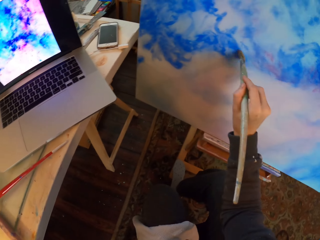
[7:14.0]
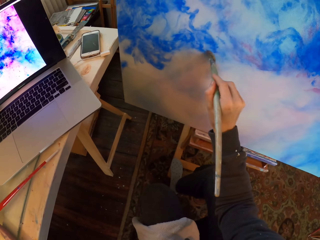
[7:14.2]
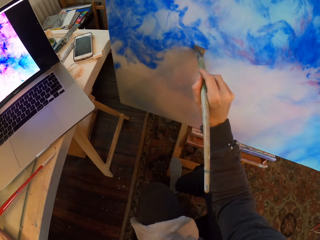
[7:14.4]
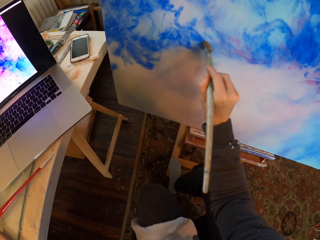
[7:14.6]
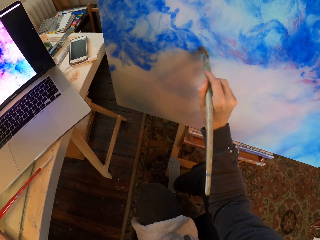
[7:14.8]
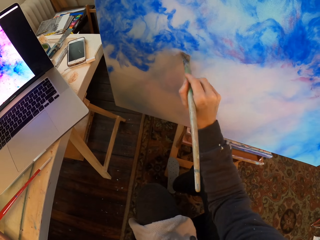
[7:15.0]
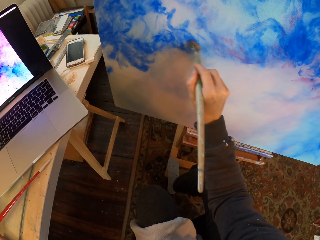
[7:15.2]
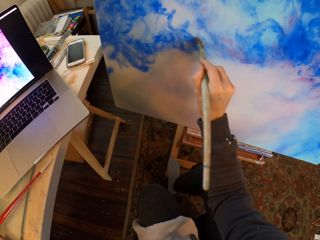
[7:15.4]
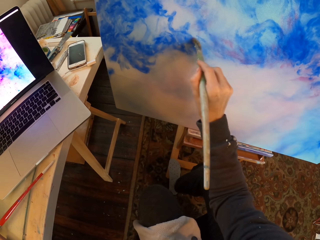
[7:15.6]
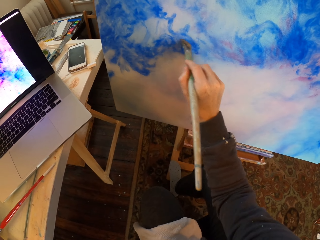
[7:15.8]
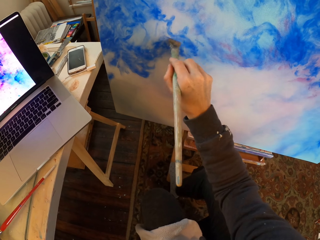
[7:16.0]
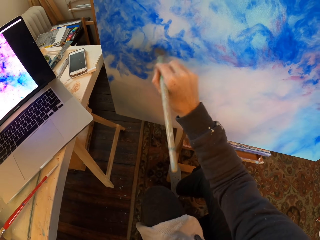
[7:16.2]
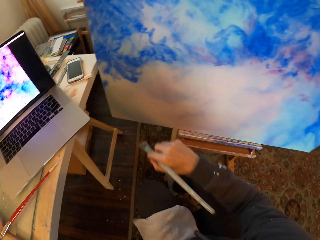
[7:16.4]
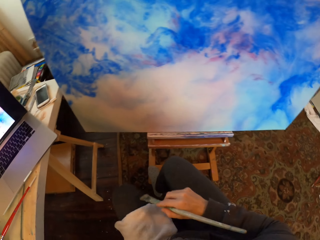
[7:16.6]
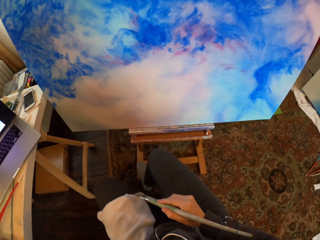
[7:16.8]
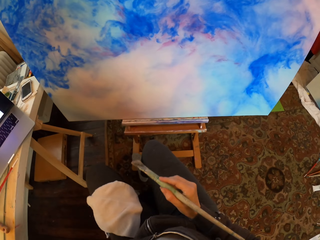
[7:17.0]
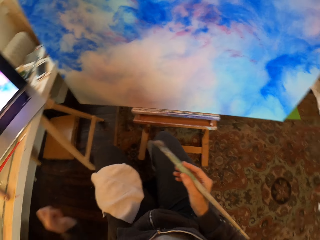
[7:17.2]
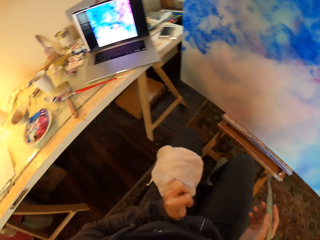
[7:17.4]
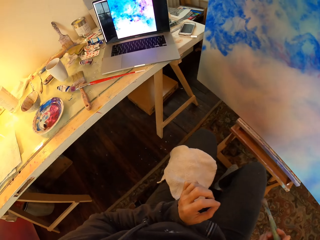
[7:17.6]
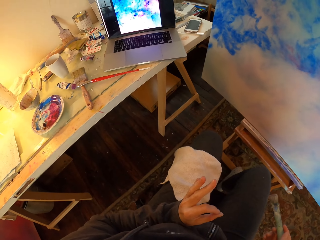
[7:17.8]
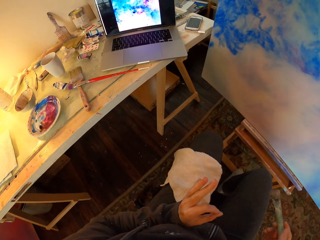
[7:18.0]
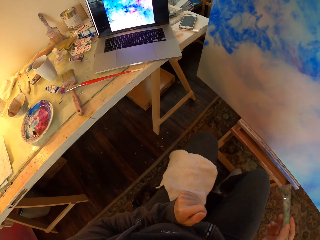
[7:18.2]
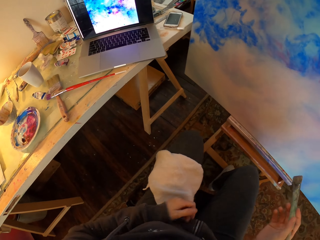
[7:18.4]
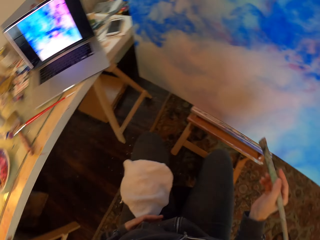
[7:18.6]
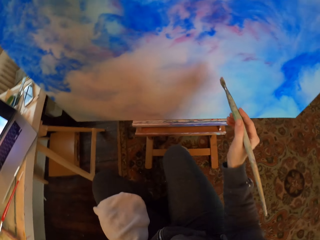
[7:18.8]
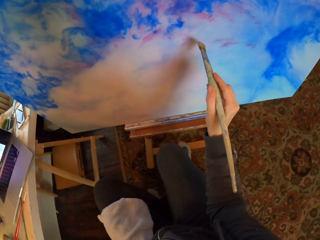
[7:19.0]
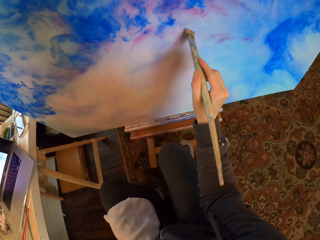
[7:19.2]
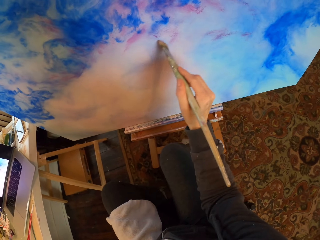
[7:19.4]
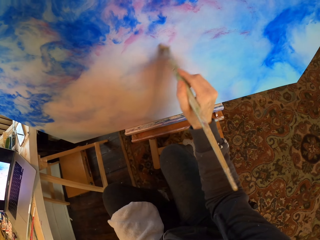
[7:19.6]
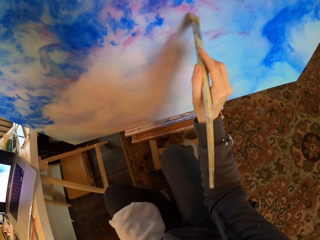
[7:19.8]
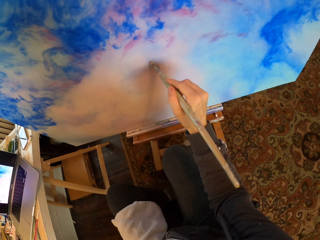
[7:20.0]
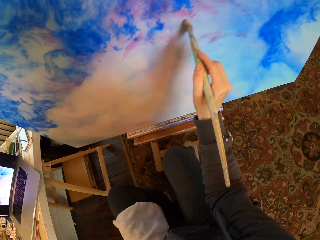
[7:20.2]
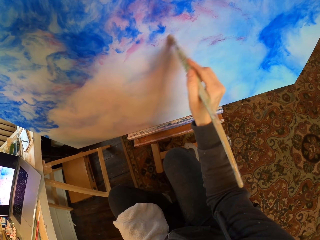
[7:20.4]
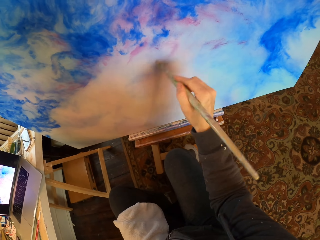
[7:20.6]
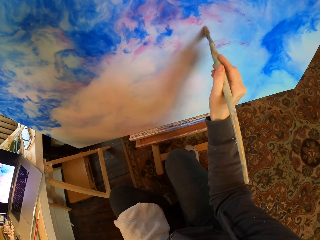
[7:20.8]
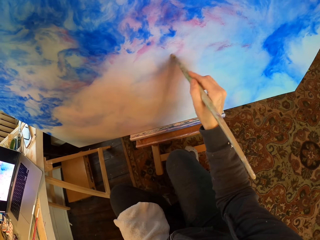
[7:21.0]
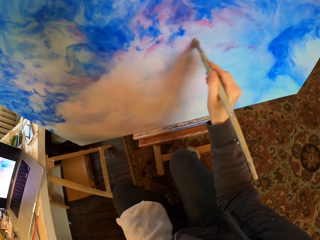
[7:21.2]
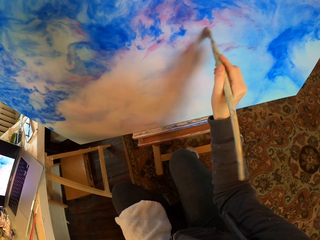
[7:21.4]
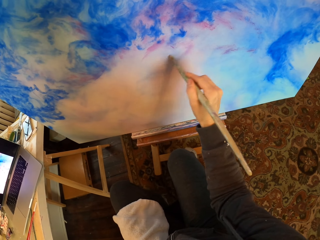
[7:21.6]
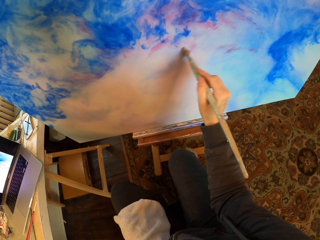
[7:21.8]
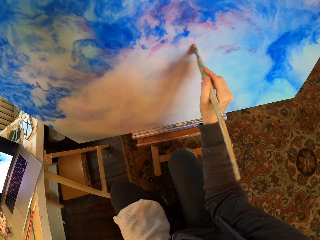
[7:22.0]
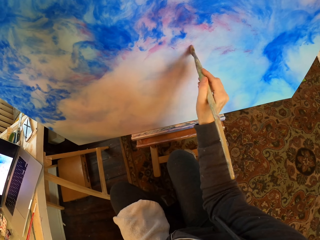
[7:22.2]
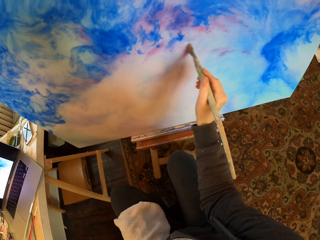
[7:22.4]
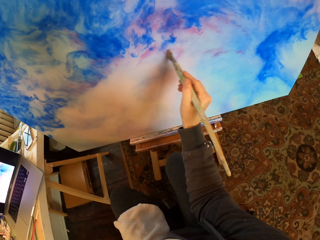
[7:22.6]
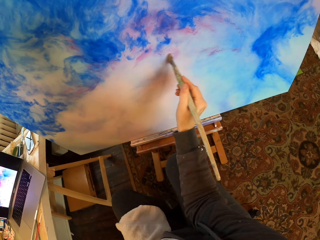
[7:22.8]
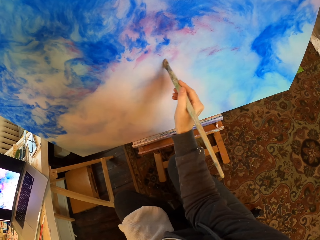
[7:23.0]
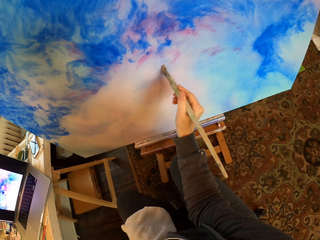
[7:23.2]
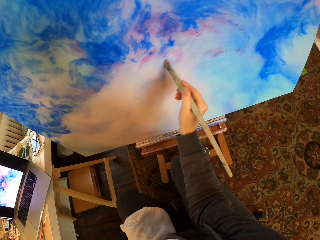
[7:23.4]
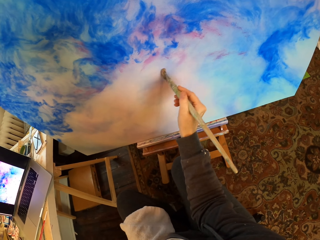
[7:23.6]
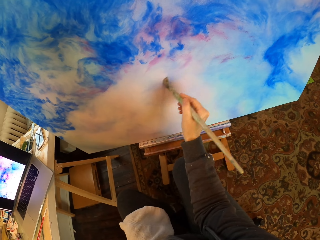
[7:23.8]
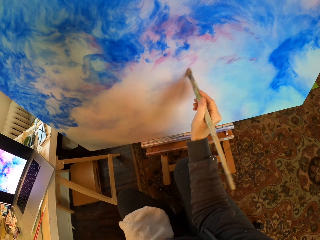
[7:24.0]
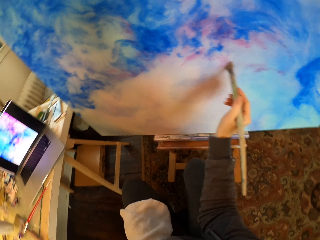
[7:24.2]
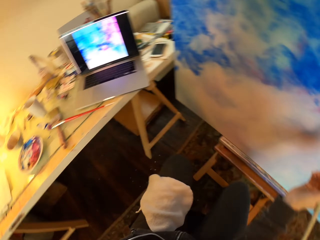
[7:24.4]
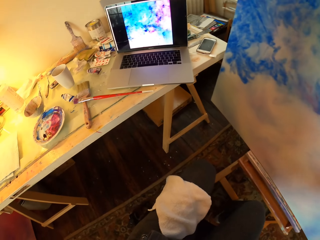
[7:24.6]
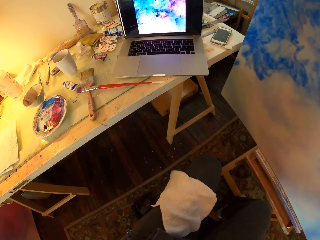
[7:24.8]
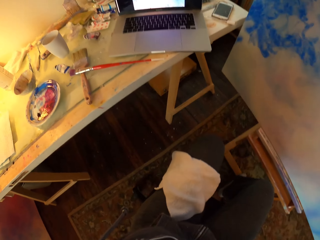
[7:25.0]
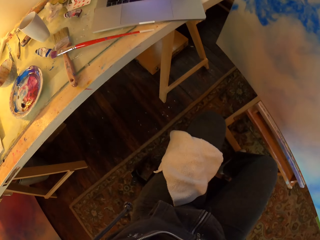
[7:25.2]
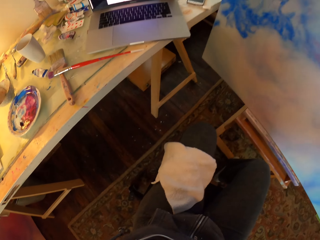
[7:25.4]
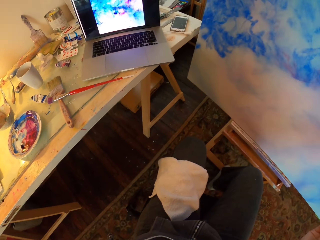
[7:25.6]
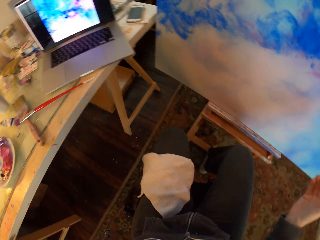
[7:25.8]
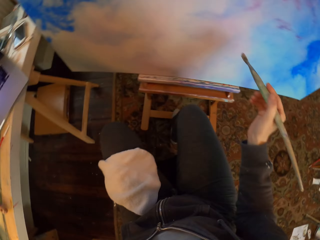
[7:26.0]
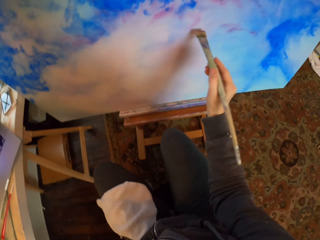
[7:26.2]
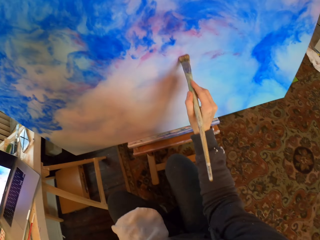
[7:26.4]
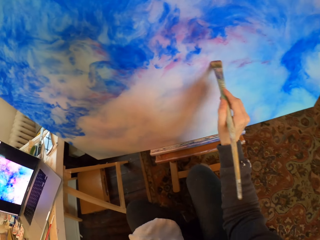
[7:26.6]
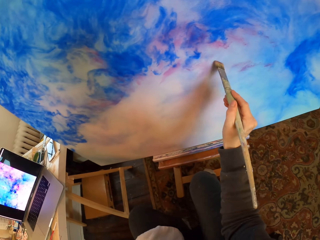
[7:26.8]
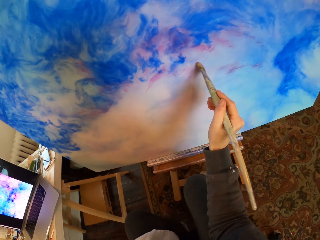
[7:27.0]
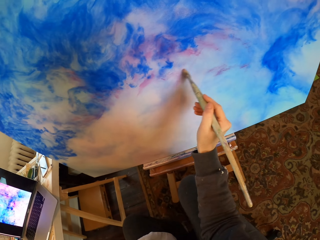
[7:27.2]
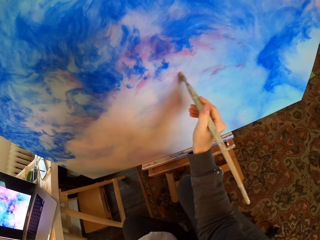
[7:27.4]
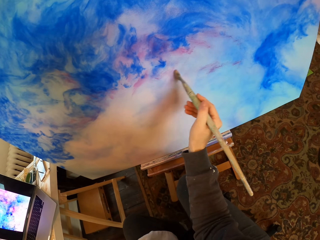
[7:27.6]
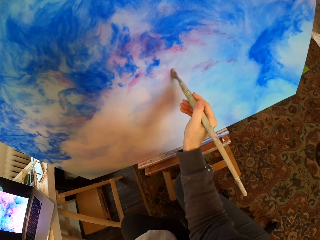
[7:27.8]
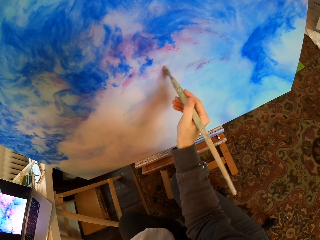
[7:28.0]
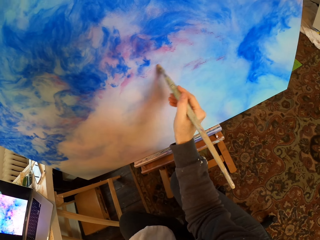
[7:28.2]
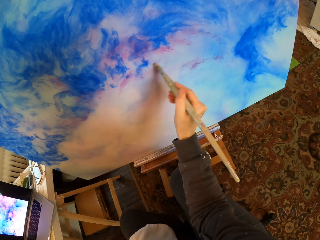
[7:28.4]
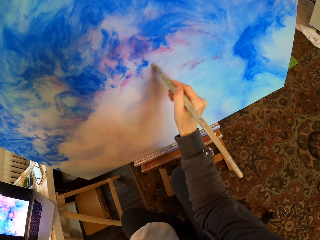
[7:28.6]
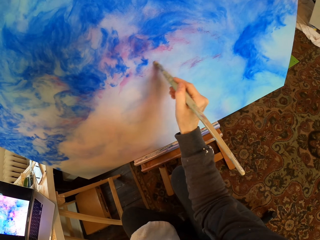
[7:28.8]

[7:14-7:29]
The camera wearer paints on the paint board. They put down their right hand, move their left hand, and look at the laptop. They paint on the paint board, stare at the laptop, and paint on the paint board.

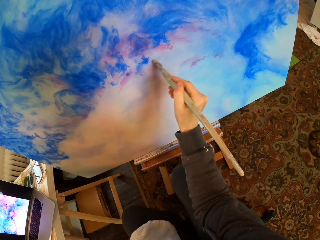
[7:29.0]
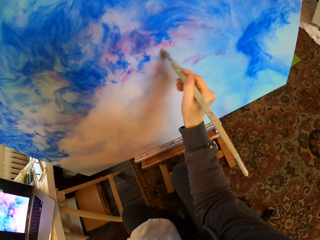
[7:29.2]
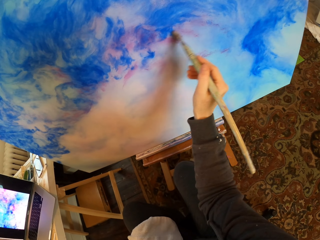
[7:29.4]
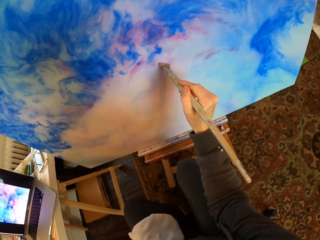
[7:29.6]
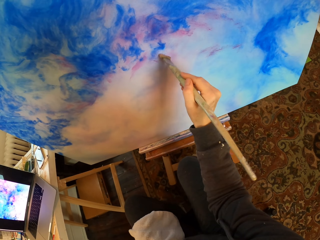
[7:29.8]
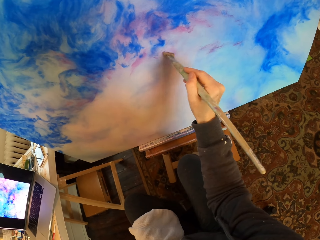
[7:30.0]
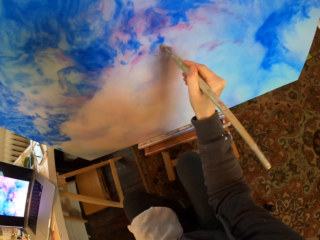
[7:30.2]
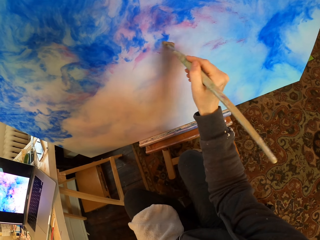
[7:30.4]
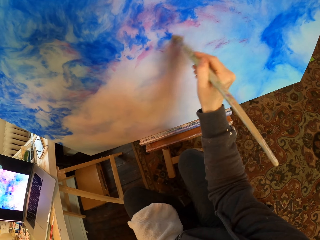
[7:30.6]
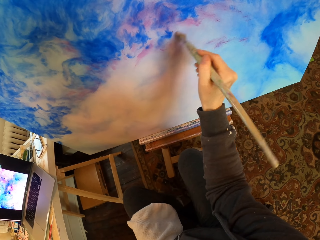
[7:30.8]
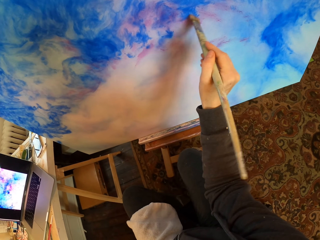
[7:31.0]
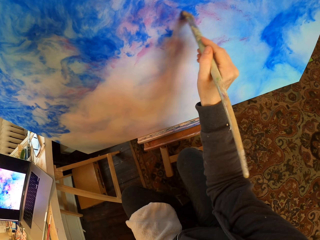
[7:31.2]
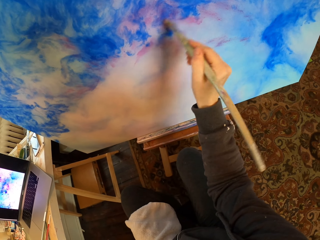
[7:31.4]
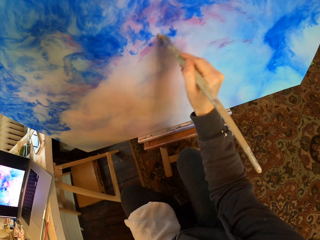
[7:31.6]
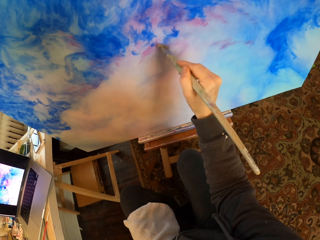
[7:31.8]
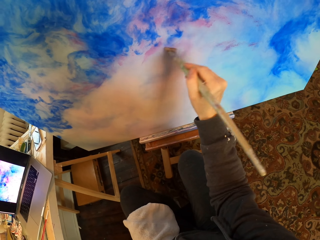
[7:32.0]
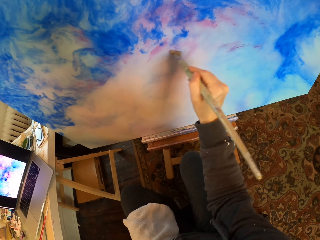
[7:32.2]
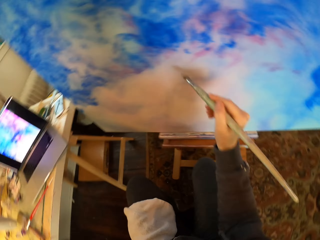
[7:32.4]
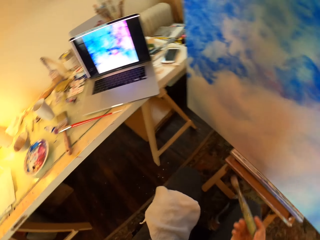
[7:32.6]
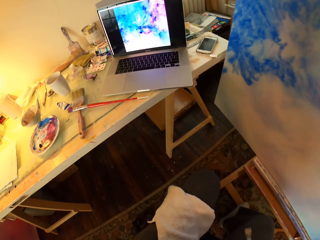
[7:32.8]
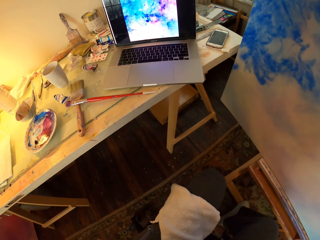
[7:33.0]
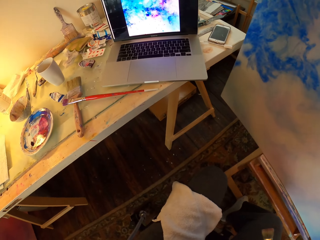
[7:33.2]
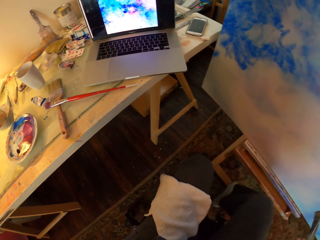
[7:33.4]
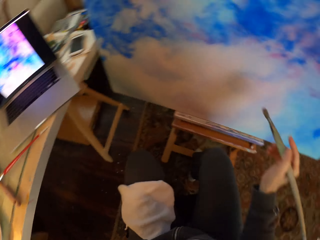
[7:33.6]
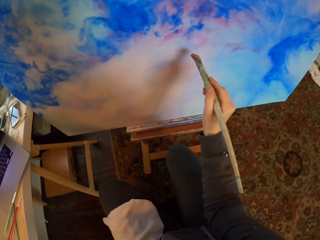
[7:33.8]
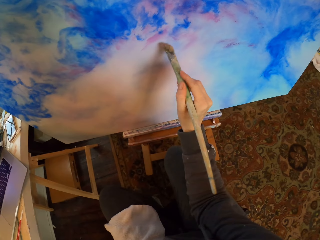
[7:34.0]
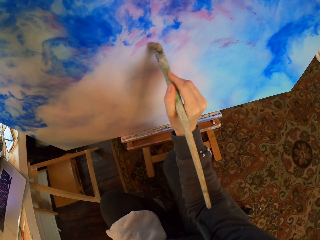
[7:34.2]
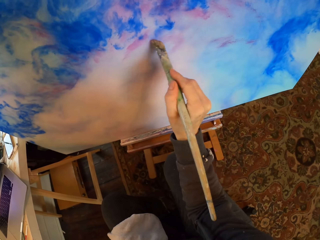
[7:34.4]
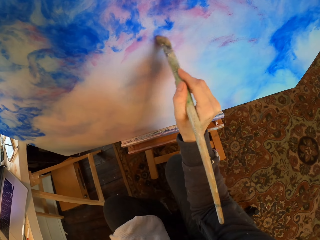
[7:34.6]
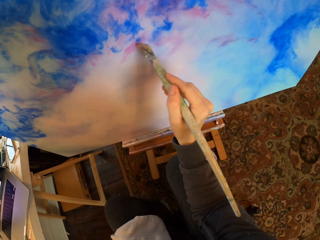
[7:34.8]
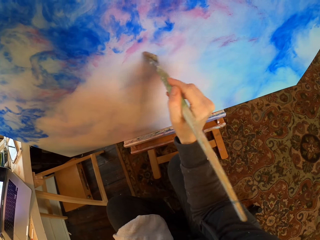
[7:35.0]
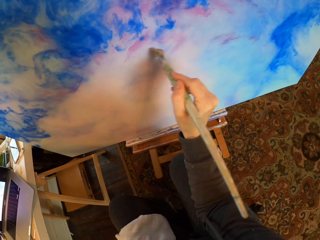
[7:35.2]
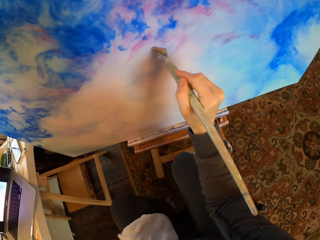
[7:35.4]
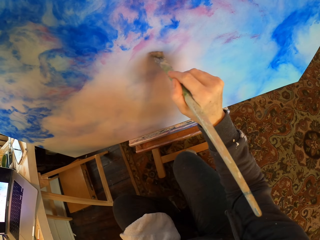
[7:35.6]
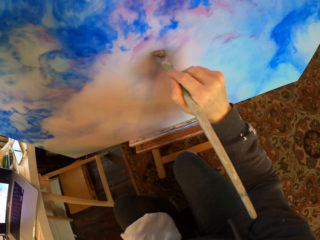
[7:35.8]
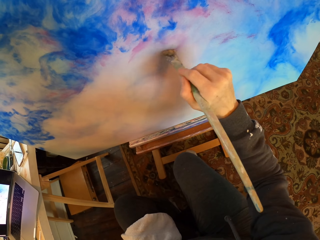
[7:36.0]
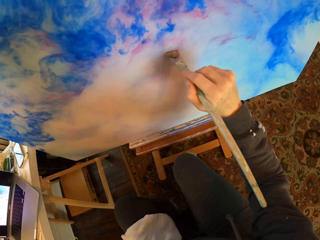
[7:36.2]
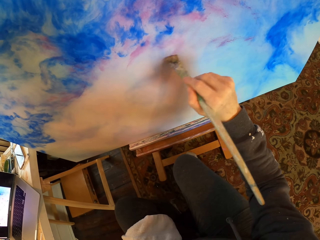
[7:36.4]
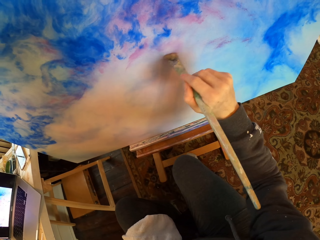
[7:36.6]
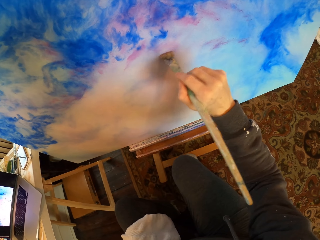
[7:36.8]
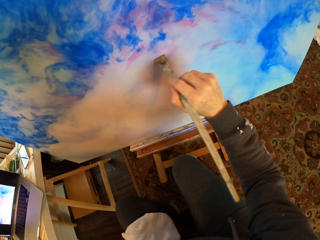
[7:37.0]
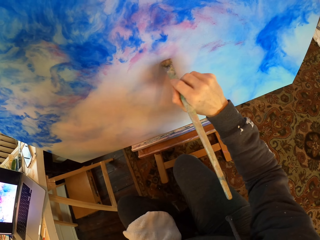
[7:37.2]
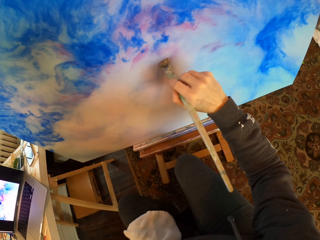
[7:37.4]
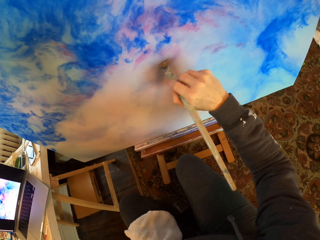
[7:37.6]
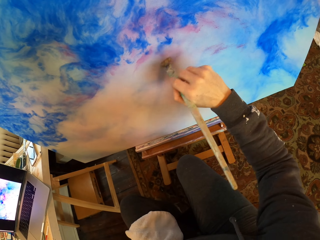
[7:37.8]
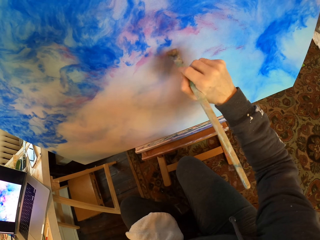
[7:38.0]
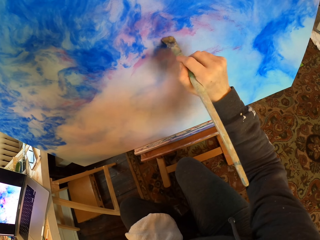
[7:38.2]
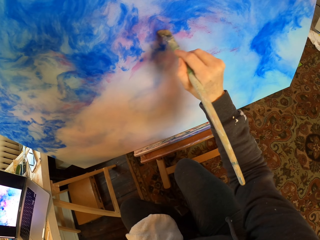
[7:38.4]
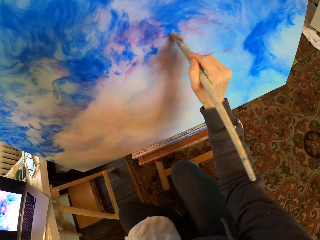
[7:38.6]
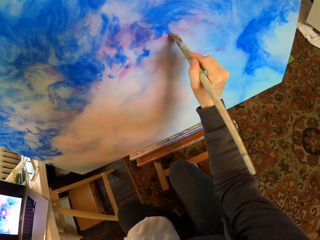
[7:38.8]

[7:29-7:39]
The camera wearer stares at the laptop and paints on the paint board.
